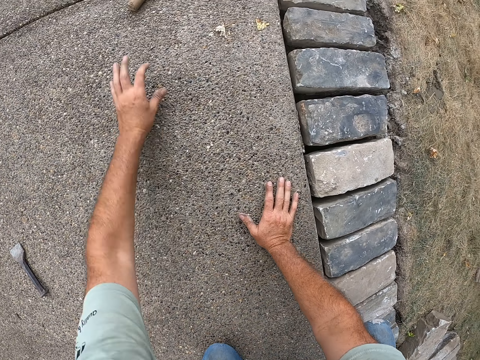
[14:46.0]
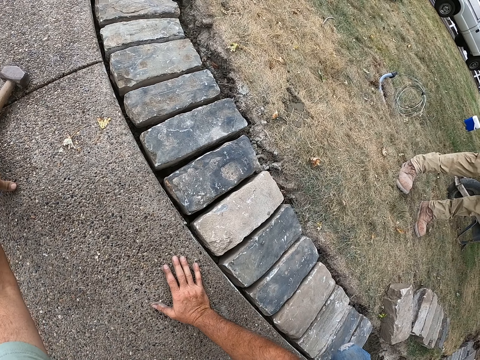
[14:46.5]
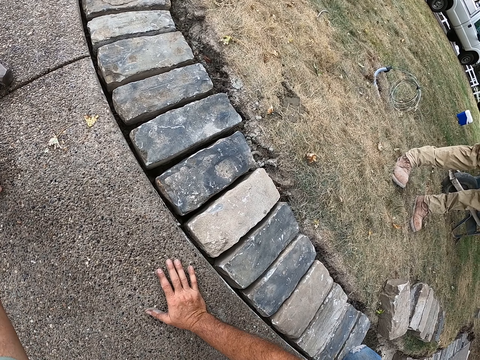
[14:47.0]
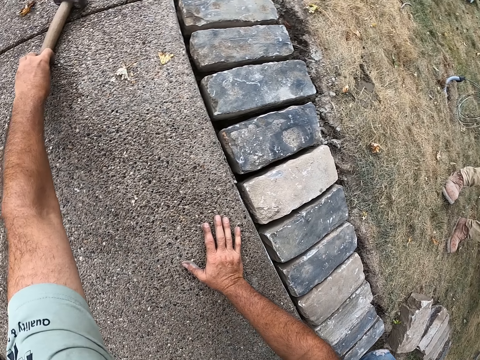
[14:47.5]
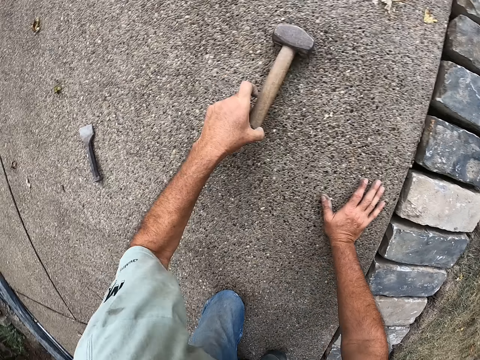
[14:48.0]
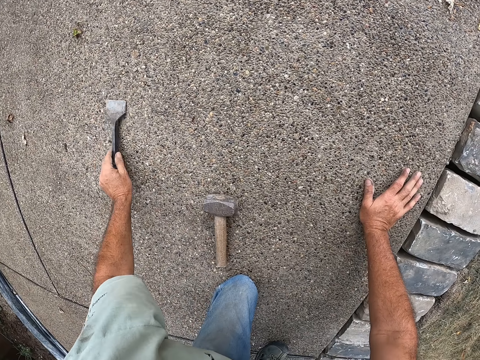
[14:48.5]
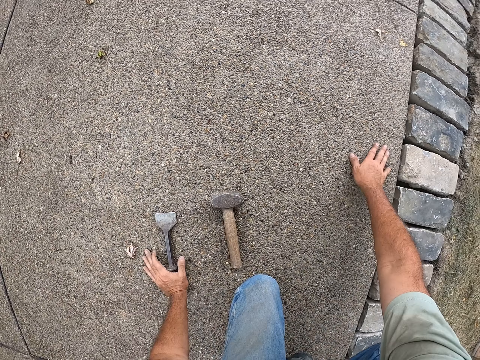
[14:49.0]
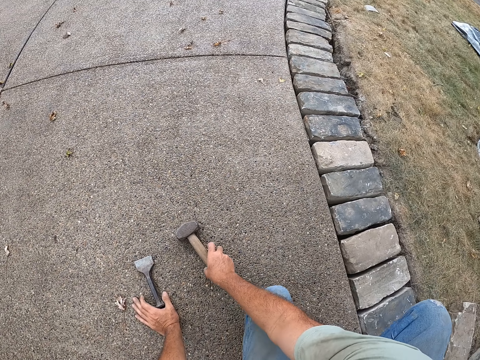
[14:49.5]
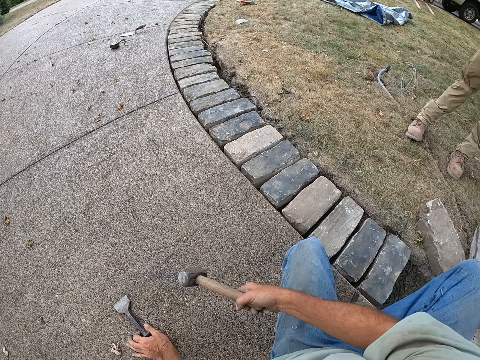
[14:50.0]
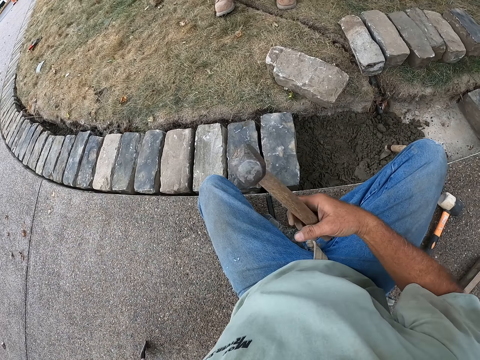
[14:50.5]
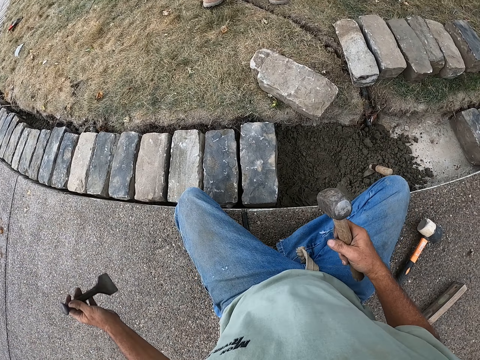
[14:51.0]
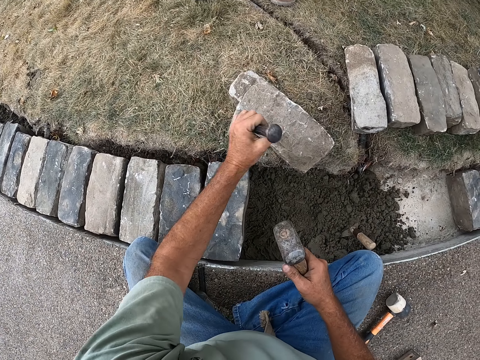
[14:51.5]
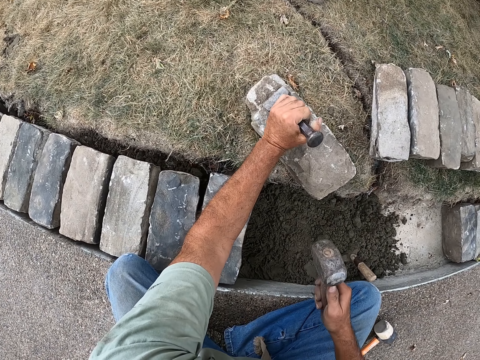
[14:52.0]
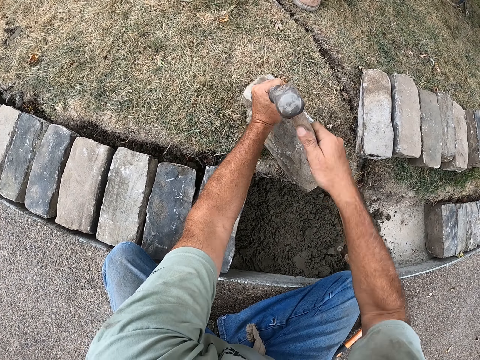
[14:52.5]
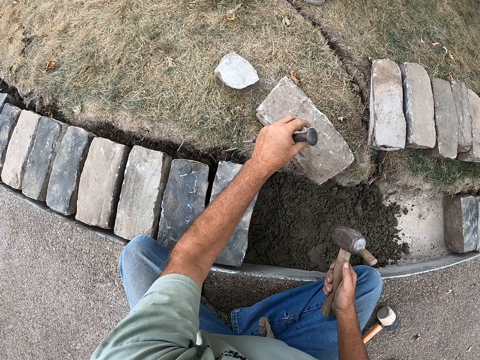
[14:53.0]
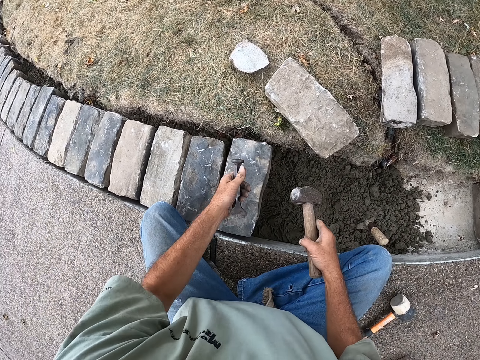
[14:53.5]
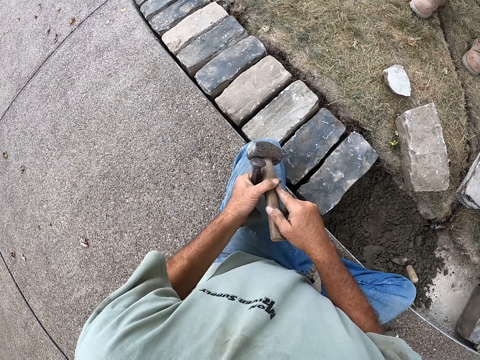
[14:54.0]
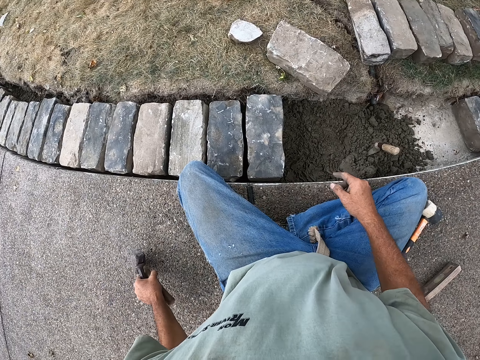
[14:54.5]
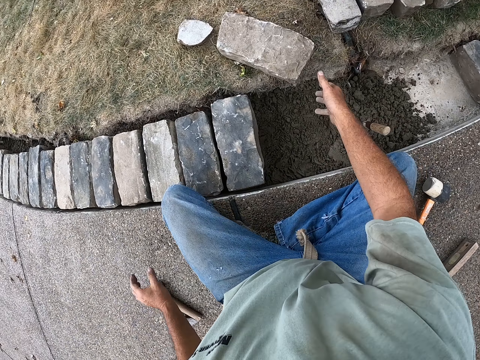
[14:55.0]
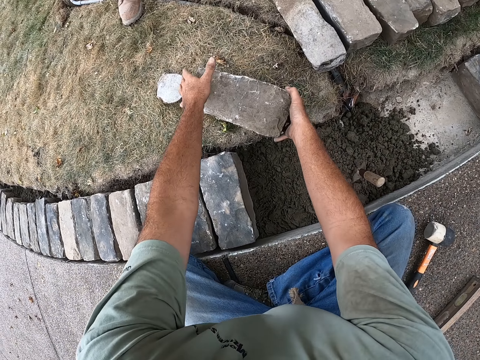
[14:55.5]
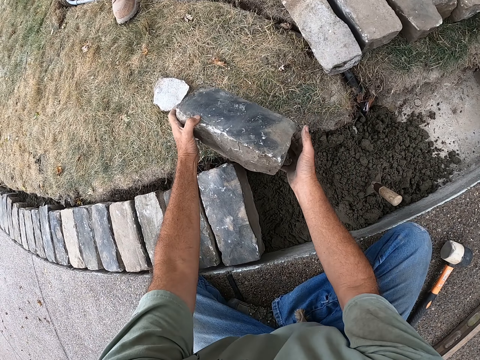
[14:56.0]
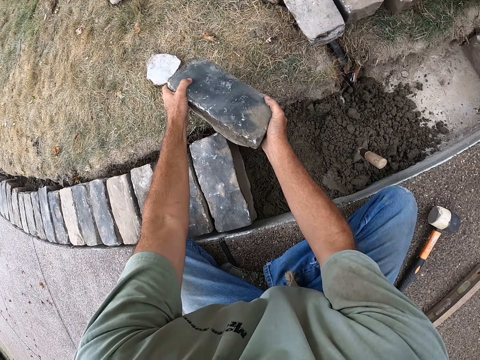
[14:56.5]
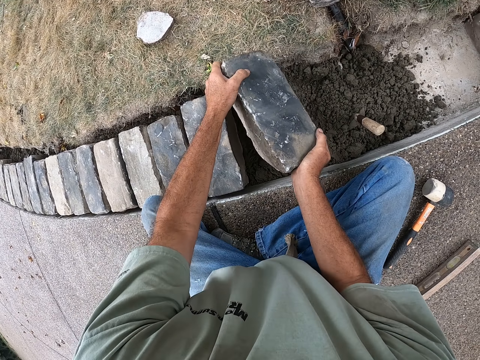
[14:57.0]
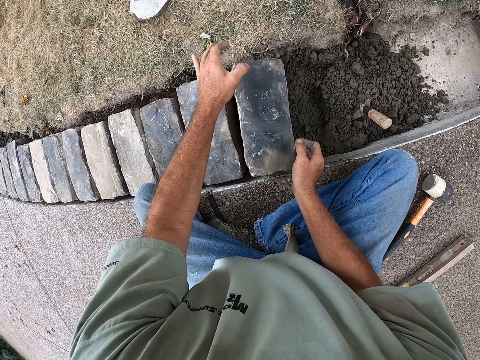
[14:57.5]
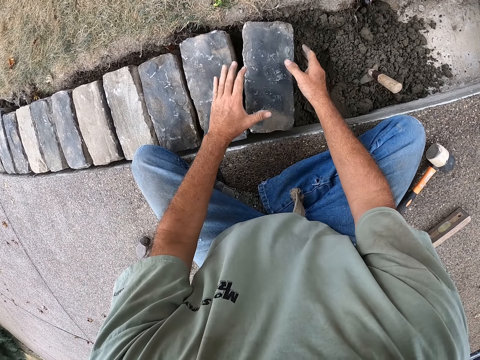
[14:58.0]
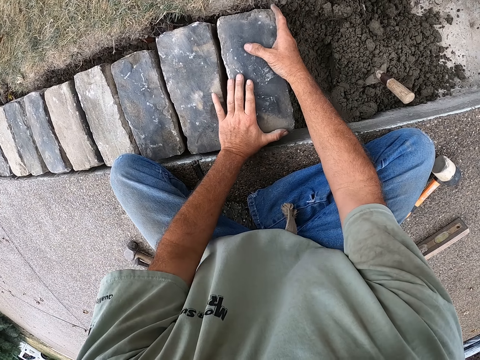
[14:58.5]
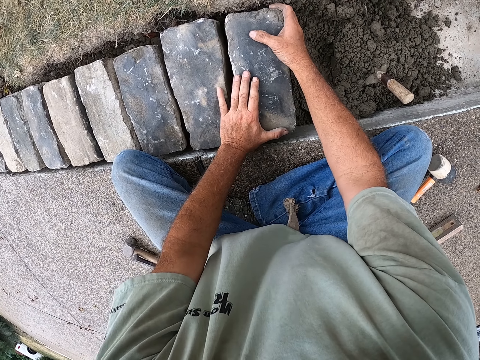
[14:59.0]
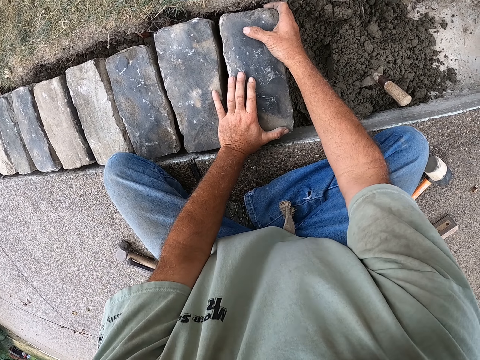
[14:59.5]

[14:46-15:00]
The camera wearer picks up the hammer. They pick up something. They pull the sledge hammer. They pull a chisel. They hold the tools. They hold the tools again. They hold something. They hit something with the hammer. They cut the brick with the chisel. They hold the tools. They put the tools down. They pick up the brick. They hold the brick. They put the brick on the sand. They fix the brick with hands.

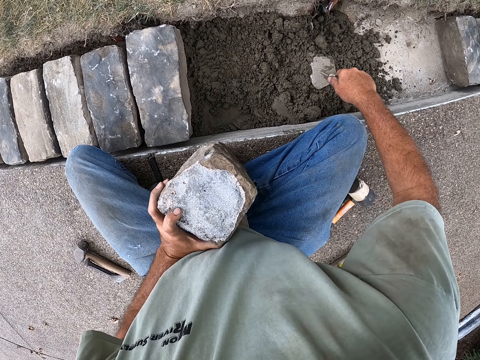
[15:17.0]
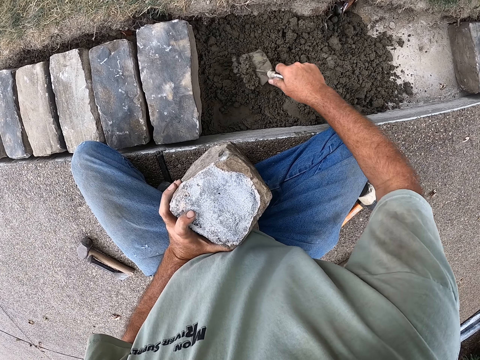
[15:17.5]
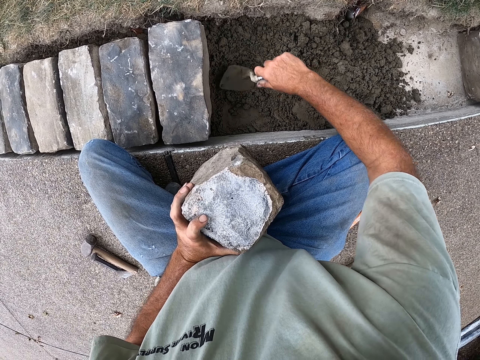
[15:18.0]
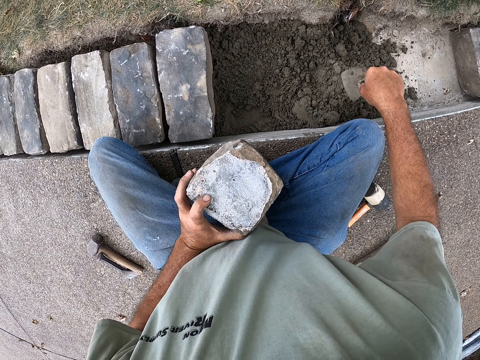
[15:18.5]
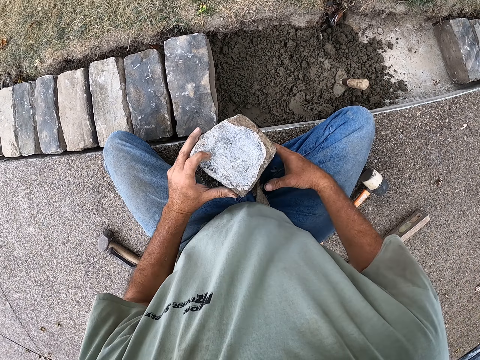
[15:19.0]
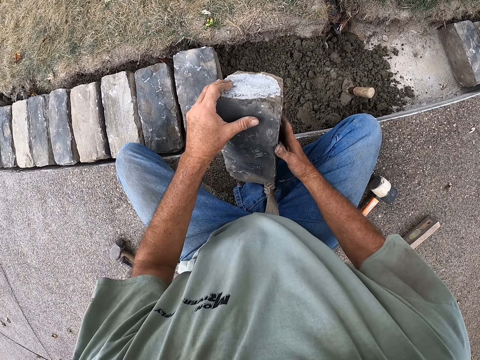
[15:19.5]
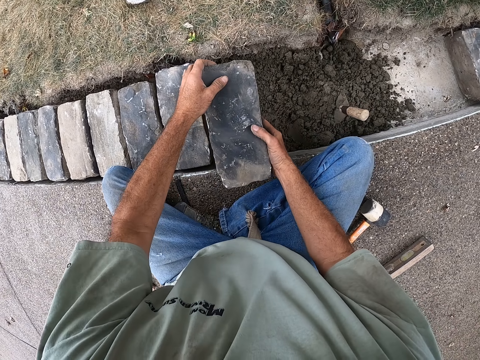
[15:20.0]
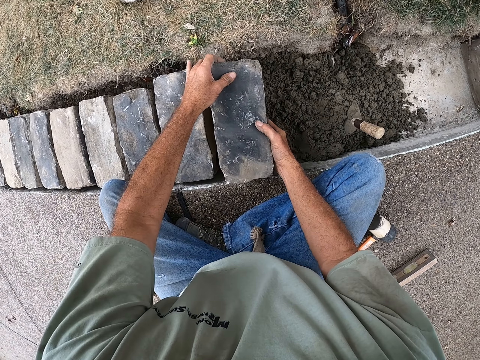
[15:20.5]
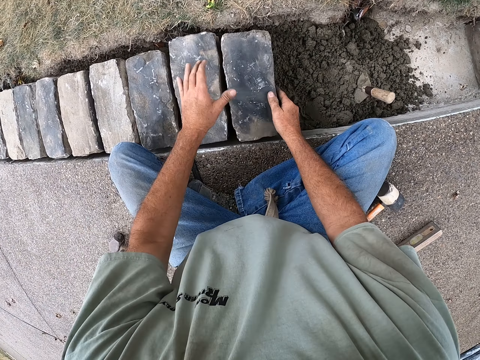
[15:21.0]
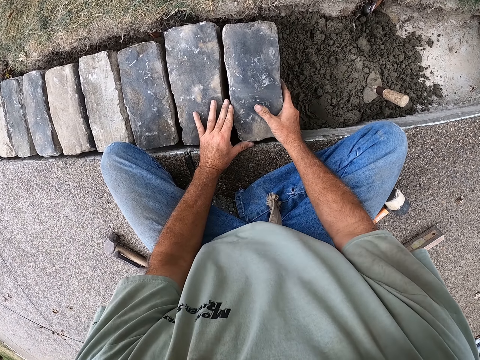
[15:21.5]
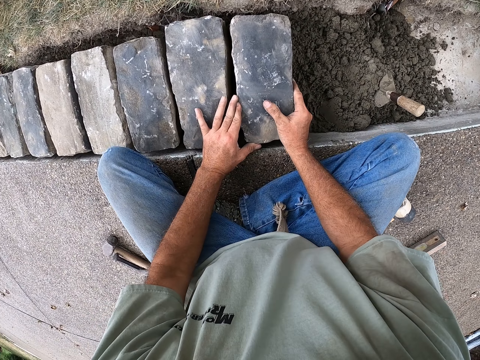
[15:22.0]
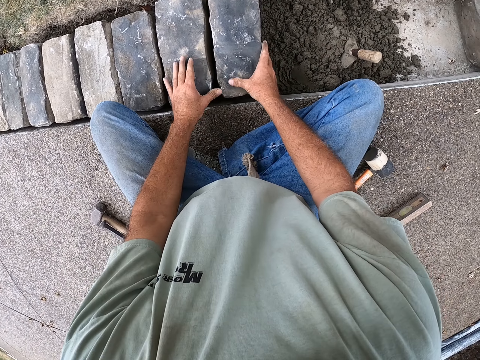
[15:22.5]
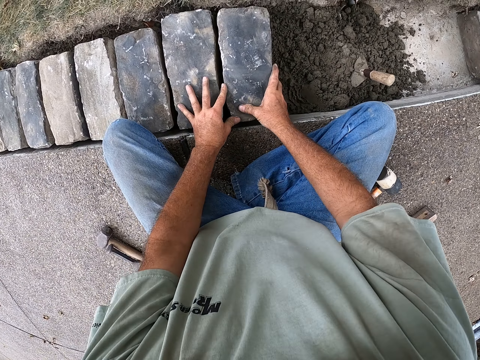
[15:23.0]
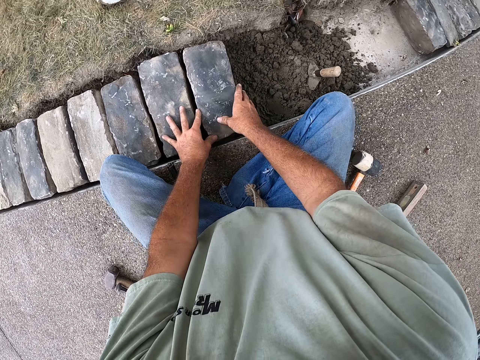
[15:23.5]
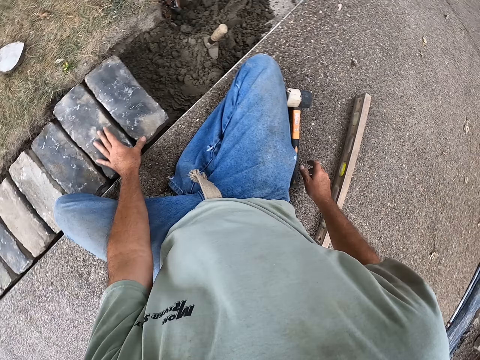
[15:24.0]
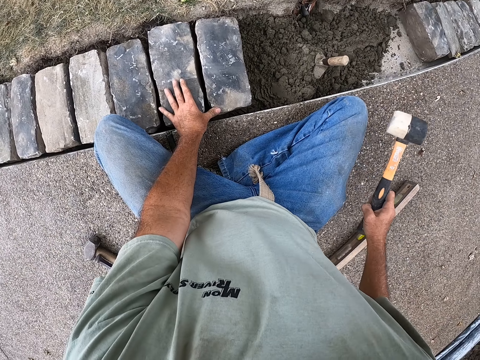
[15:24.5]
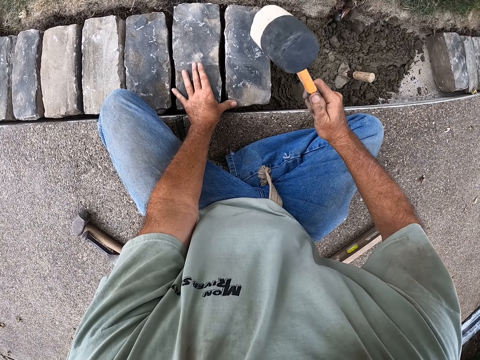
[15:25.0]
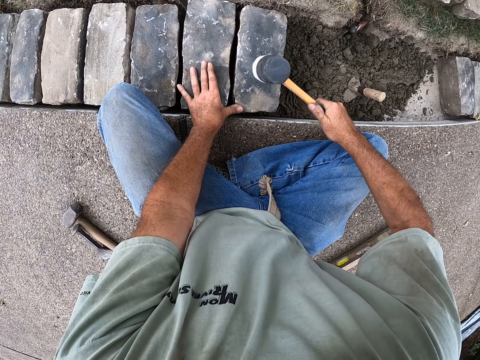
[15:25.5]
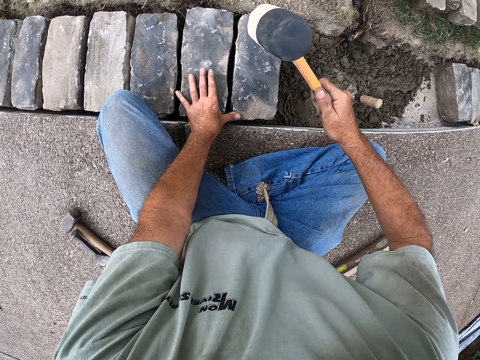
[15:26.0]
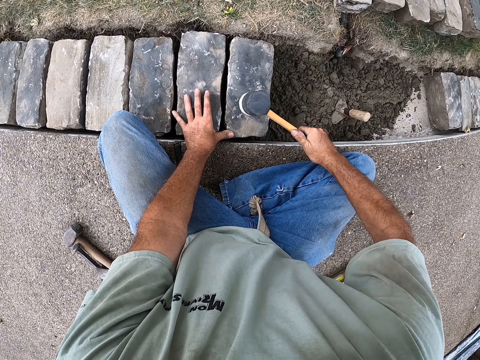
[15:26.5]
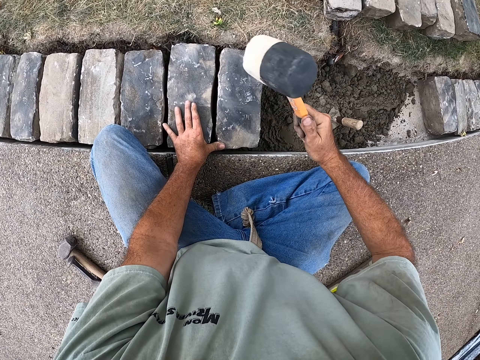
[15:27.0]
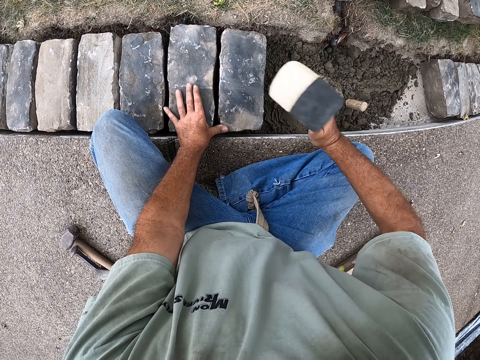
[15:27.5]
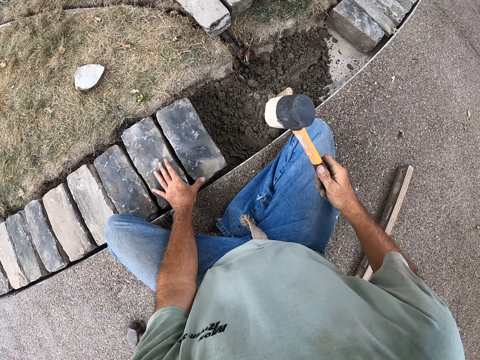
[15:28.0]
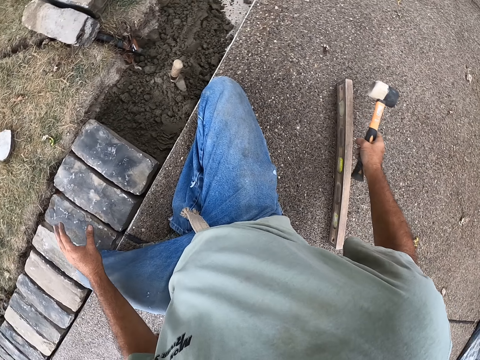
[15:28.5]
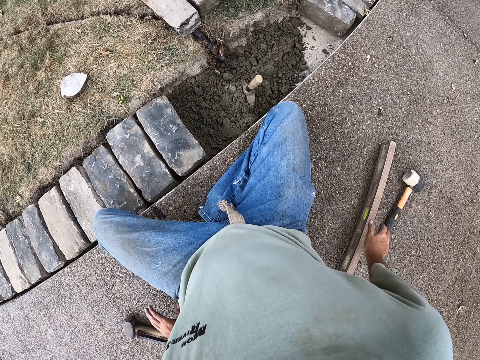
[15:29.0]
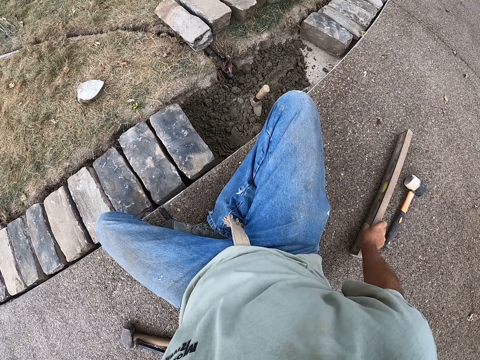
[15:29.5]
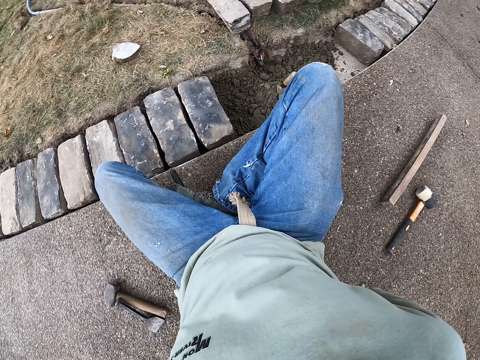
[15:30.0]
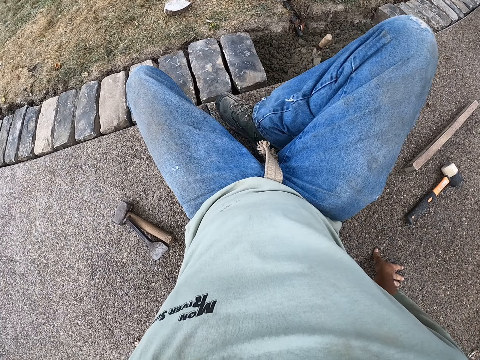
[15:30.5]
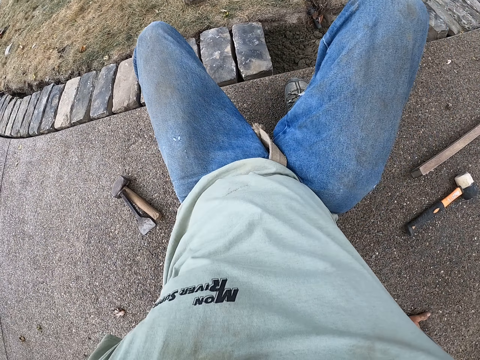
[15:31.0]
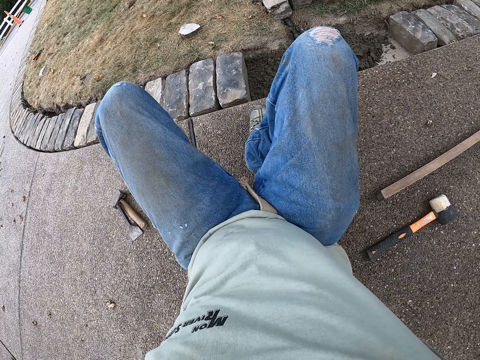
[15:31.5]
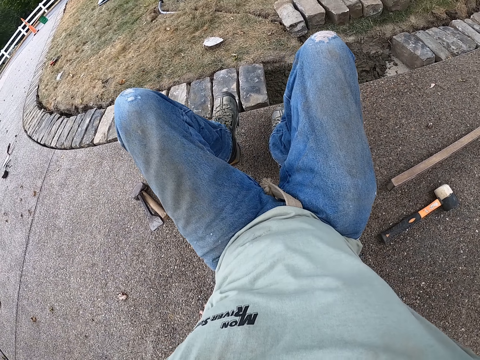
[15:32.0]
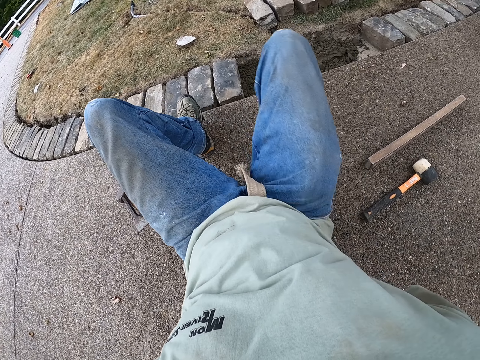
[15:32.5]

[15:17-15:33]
The camera wearer puts the trowel on the sand. They hold the brick. They put the brick on the sand. They hold the hammer. They hit the brick with a sledge hammer. They fix the brick with the hammer. They put the hammer down. They move on the ground.
